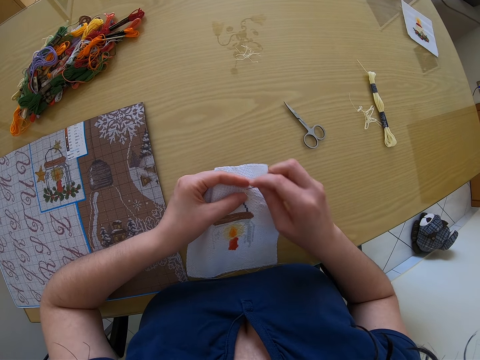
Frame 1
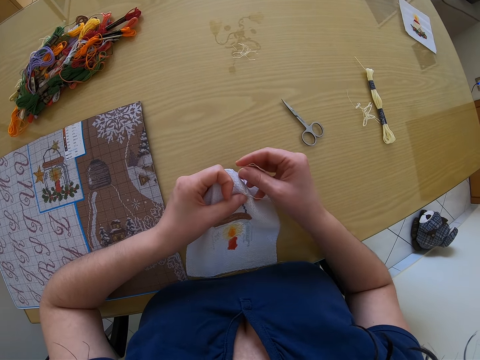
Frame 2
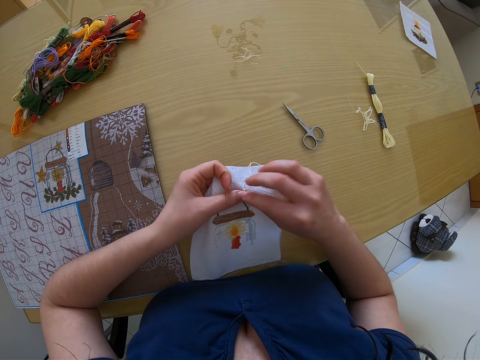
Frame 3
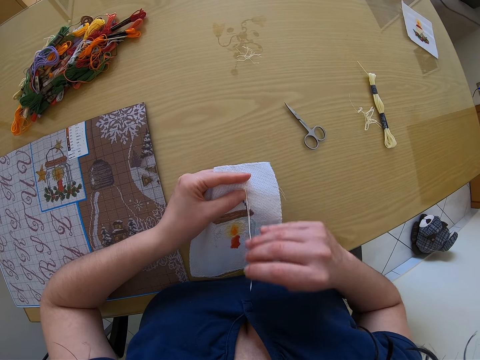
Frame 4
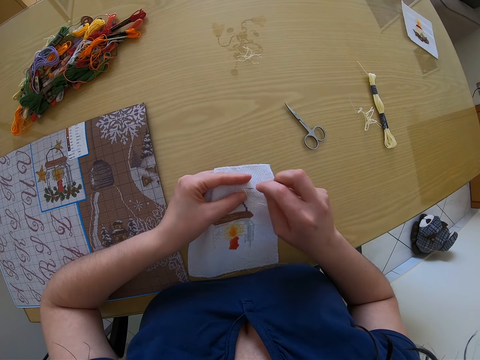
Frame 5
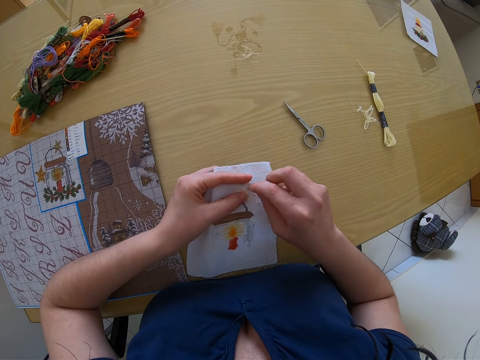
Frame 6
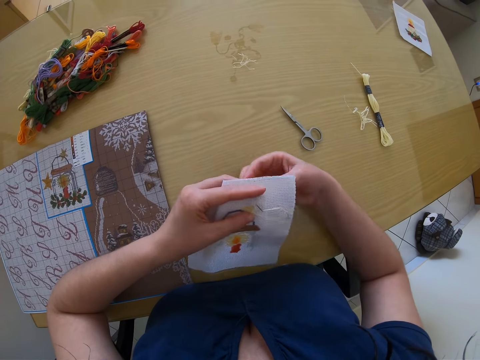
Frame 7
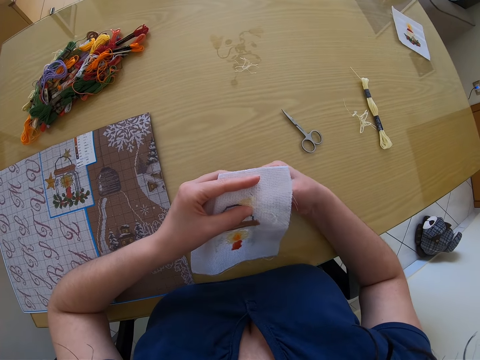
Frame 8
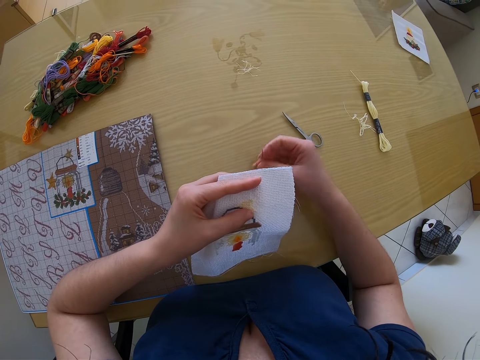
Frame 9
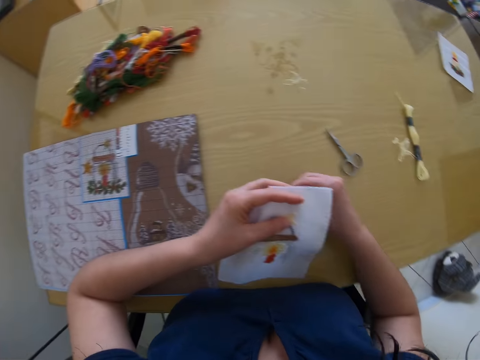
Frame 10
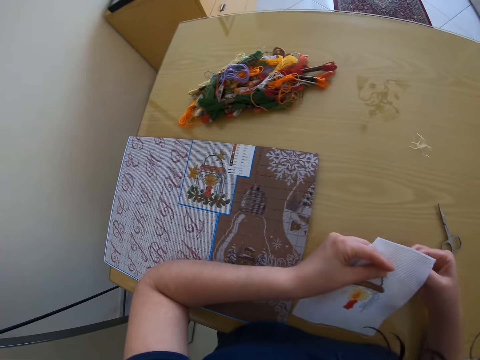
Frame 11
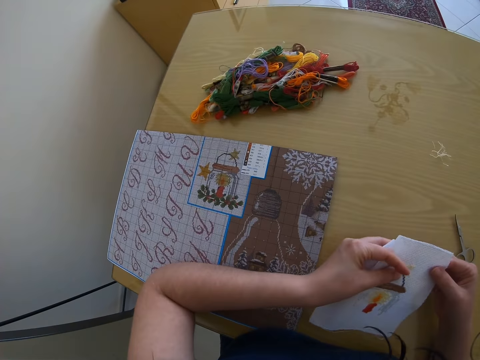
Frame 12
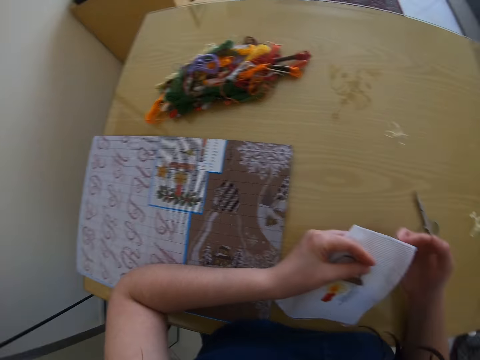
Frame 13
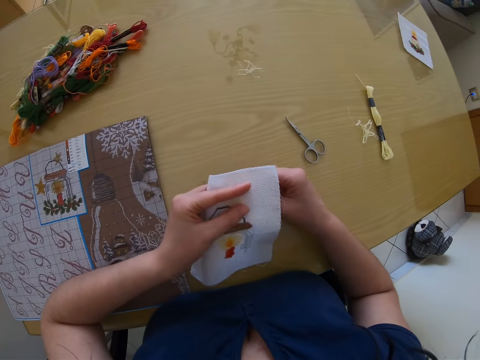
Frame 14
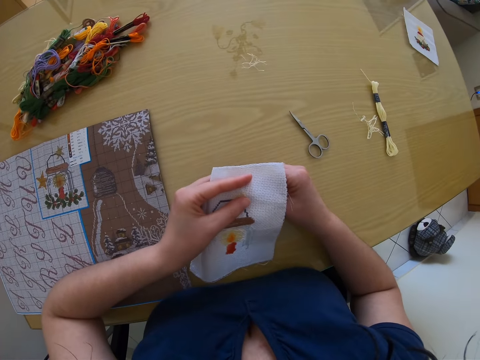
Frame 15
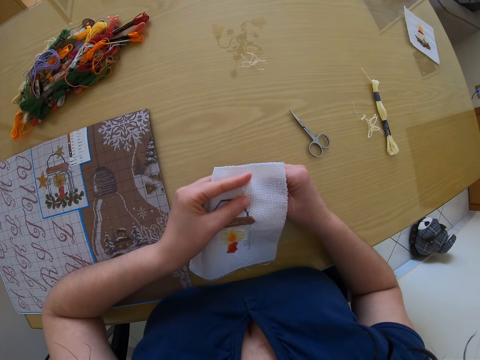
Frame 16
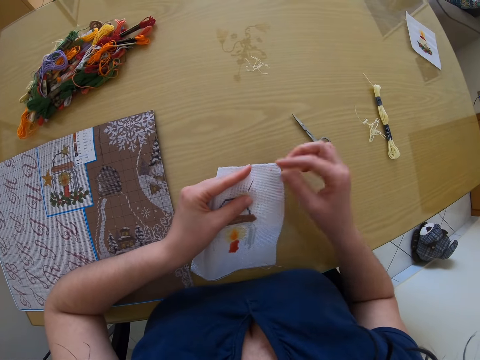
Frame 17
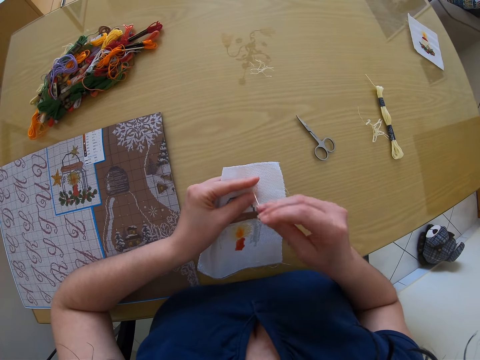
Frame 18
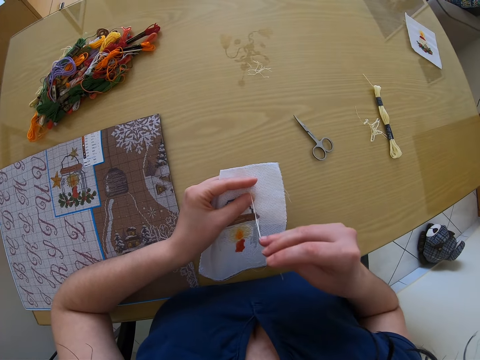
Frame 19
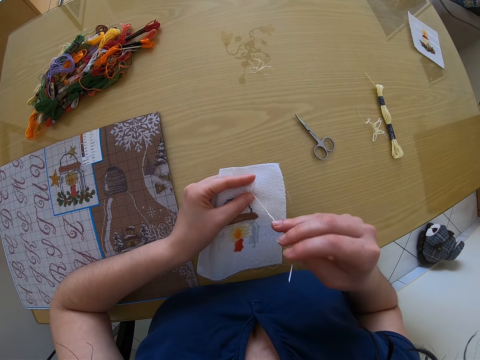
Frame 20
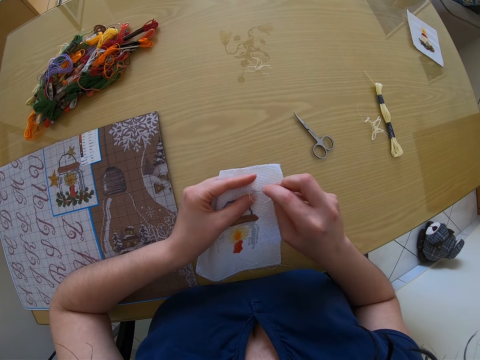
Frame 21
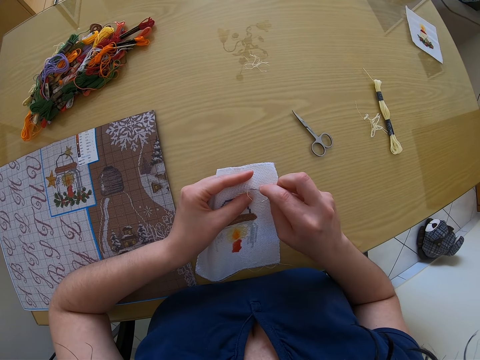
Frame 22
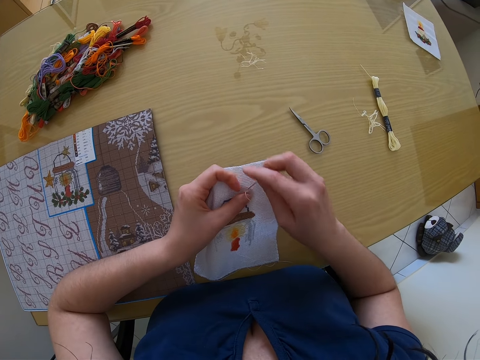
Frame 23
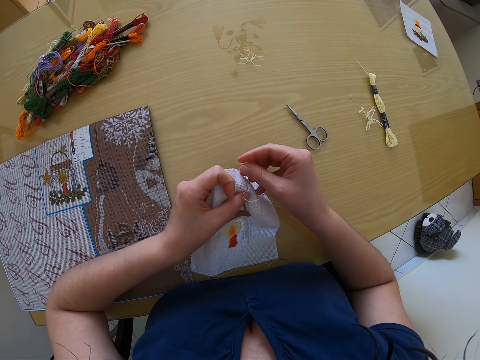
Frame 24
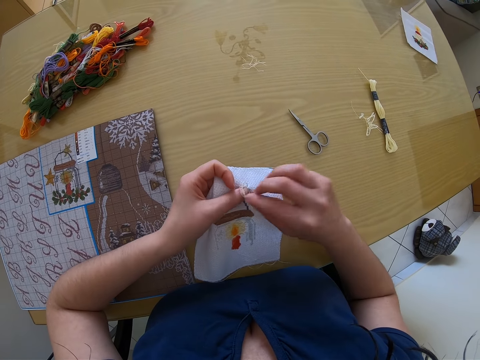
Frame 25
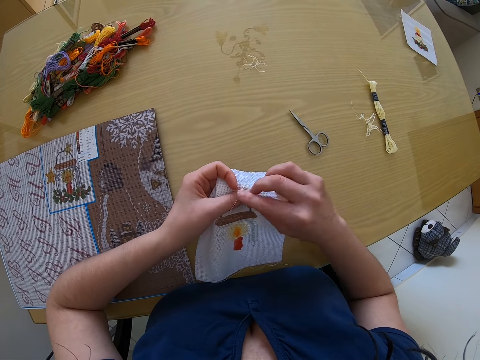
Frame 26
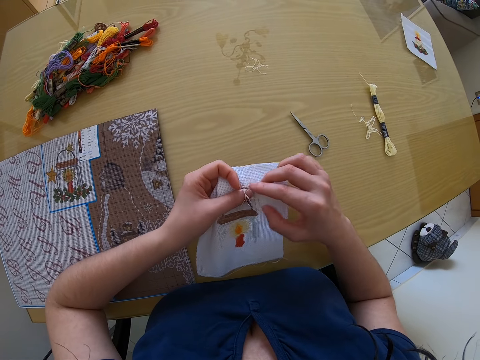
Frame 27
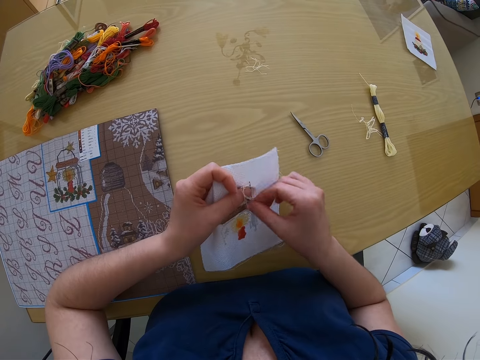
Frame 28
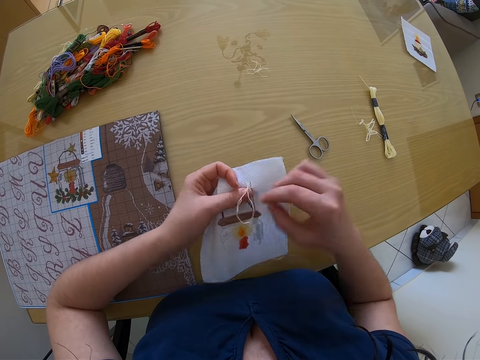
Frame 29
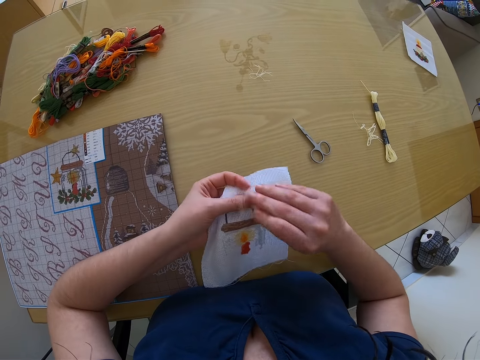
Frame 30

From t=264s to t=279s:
The camera wearer knits a fabric with a needle. They pull out a thread from the fabric. They knit the fabric with the needle. They pull out the thread from the fabric. They look around a room. They knit the fabric with the needle. They pull out the thread from the fabric. They knit the fabric with the needle. They pull out the thread from the fabric.

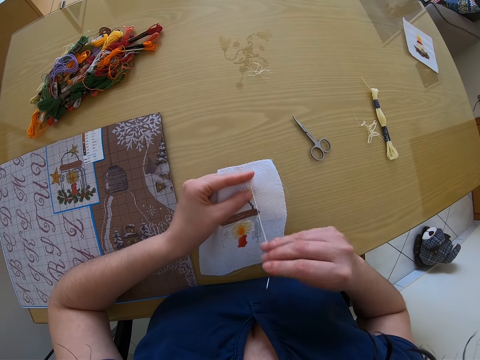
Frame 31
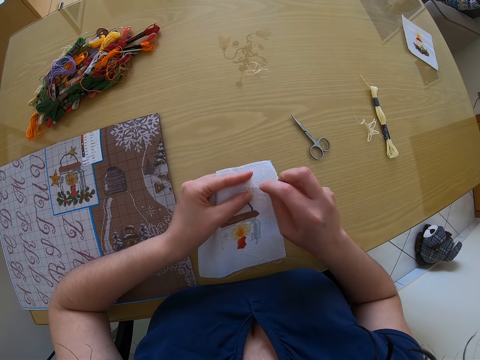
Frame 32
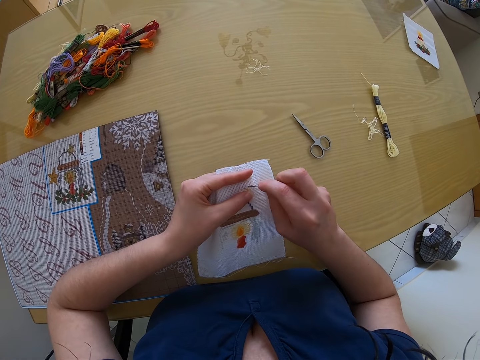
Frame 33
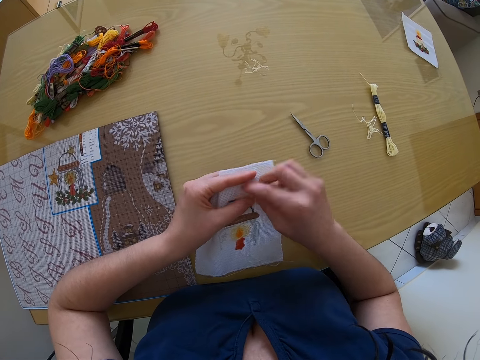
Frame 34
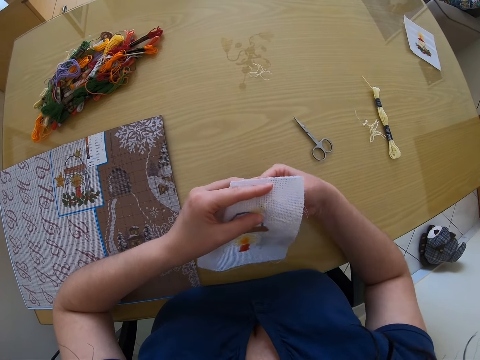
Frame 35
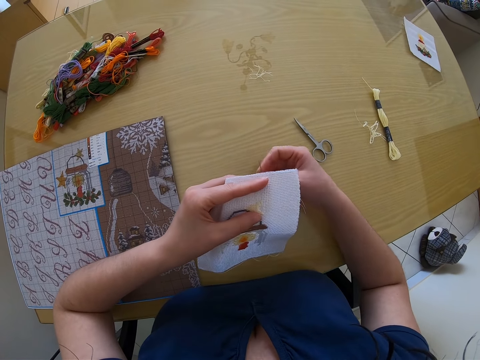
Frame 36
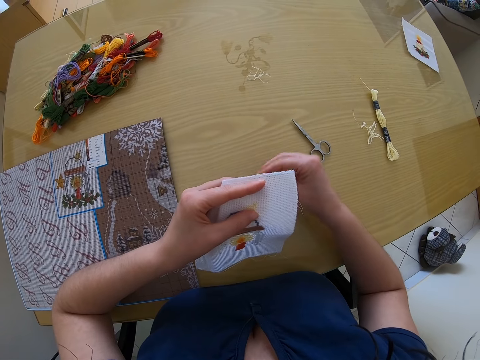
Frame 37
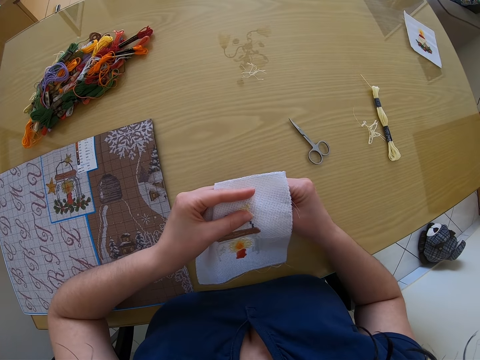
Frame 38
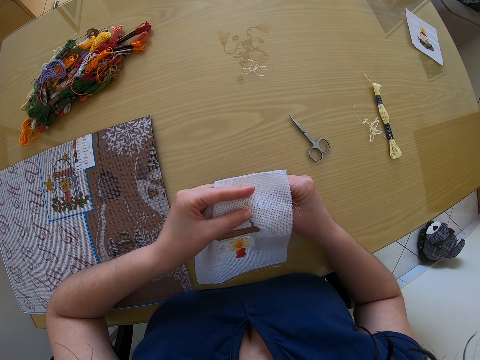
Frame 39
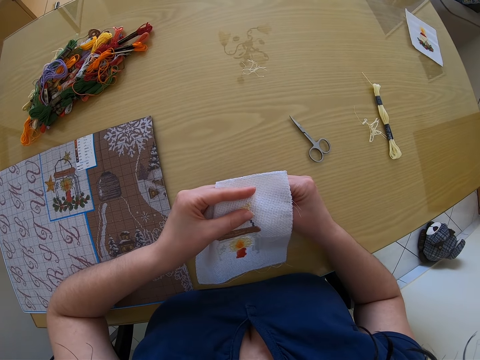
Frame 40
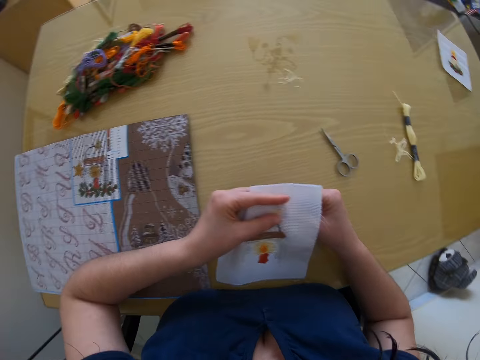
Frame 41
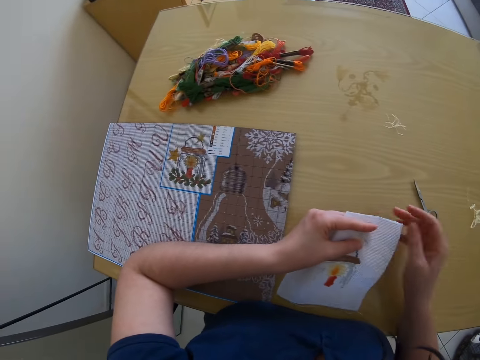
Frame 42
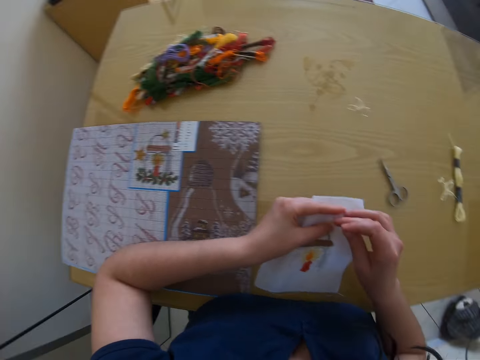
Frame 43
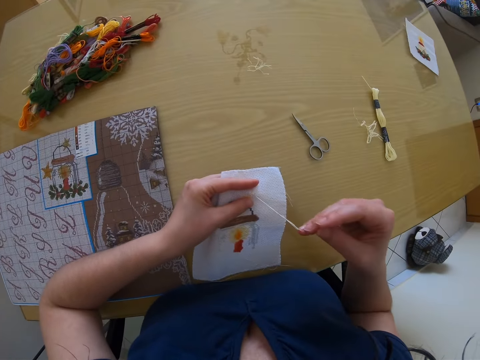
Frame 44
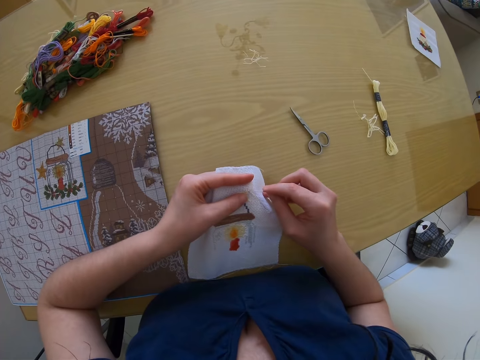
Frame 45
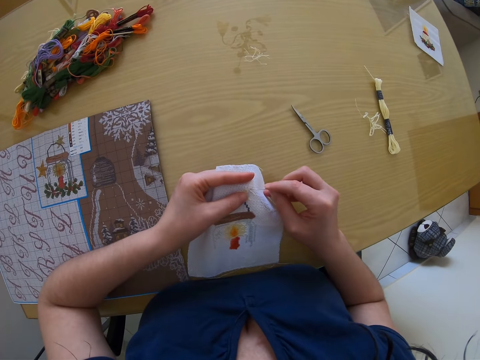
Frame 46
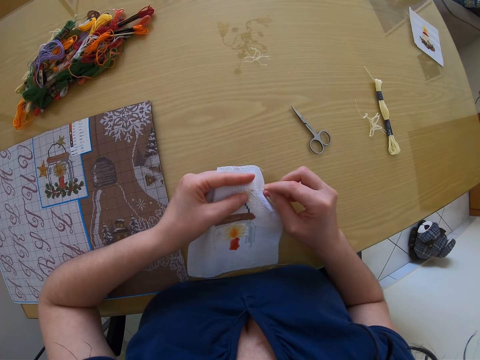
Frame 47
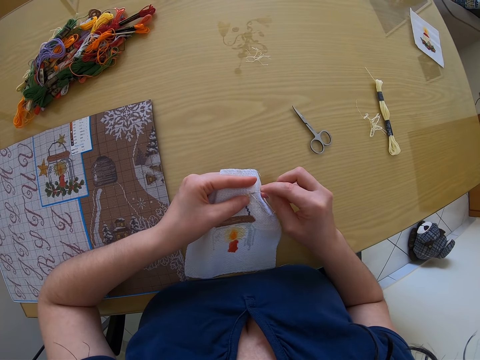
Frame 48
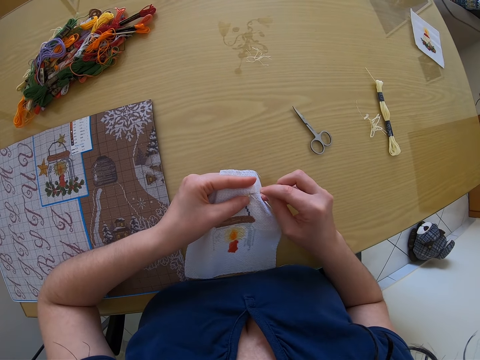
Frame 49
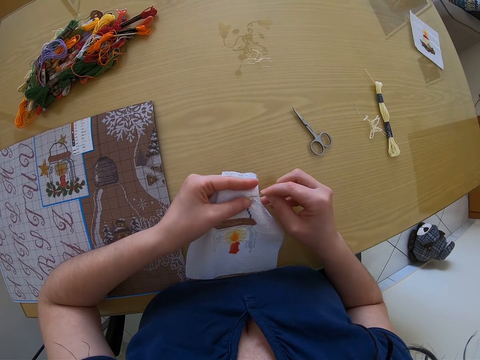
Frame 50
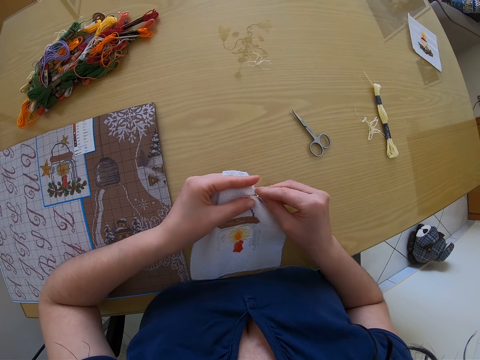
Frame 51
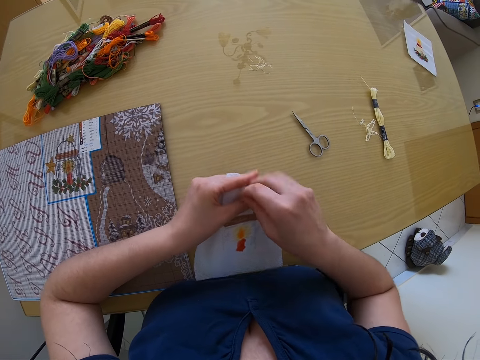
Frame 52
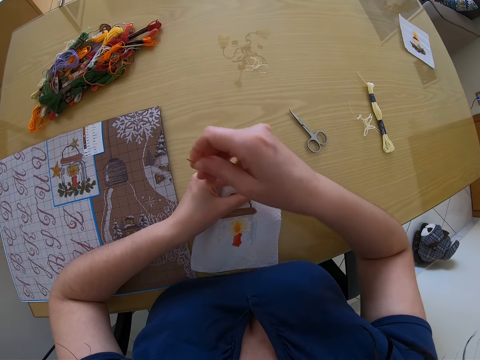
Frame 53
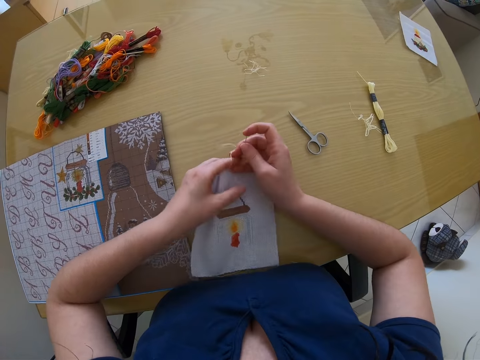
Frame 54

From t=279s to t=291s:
The camera wearer knits a fabric with a needle. She pulls out a thread from the fabric. She knits the fabric with the needle. She pulls out the thread from the fabric. She knits the fabric with the needle. She removes the string of thread from the needle with both hands. She pulls out the thread from the fabric. She places the piece of cloth on the table with her left hand.
